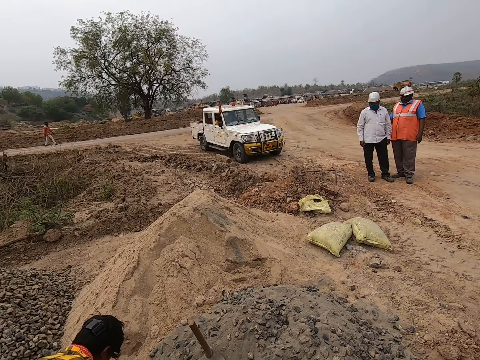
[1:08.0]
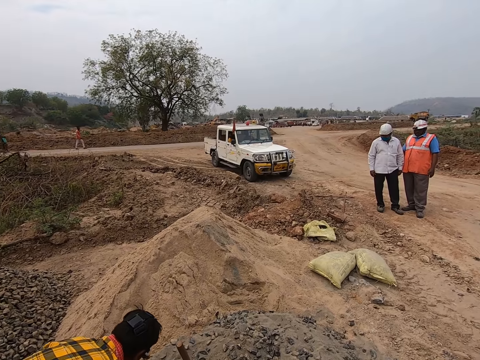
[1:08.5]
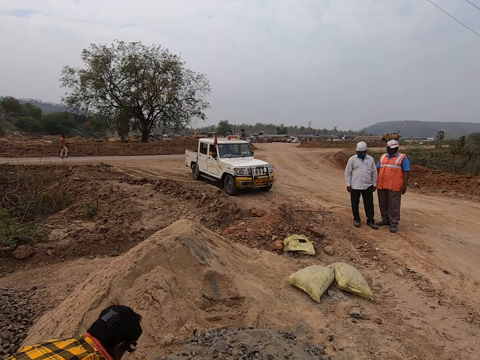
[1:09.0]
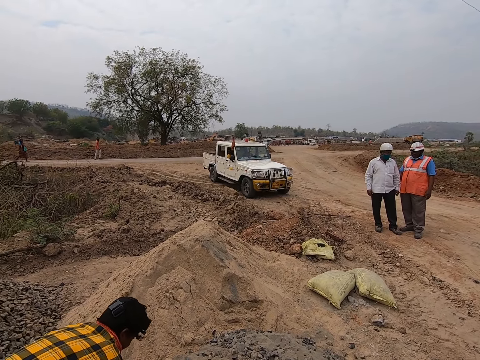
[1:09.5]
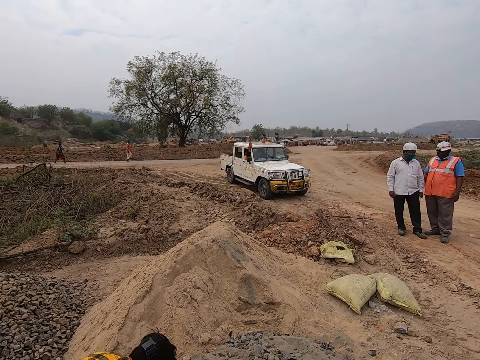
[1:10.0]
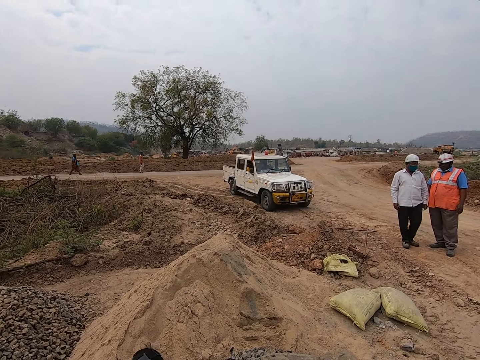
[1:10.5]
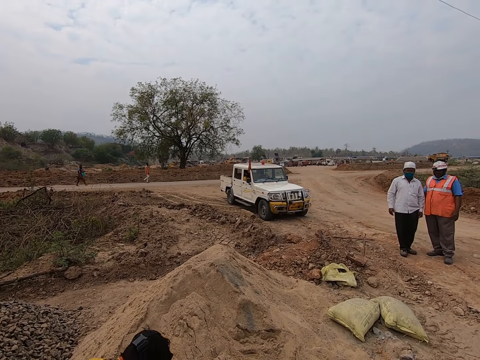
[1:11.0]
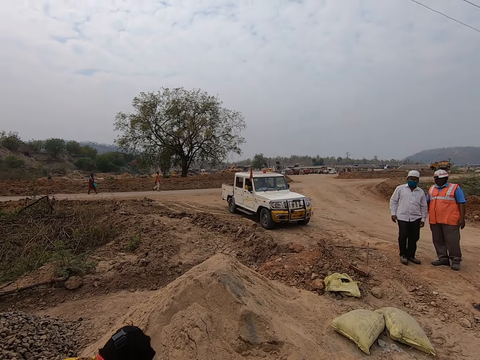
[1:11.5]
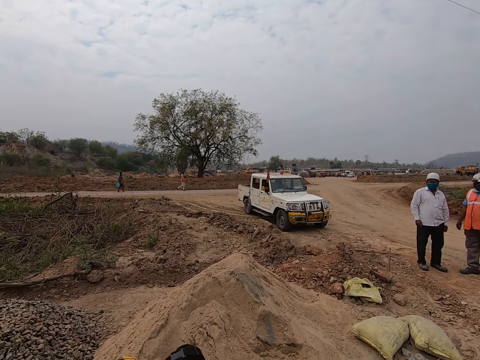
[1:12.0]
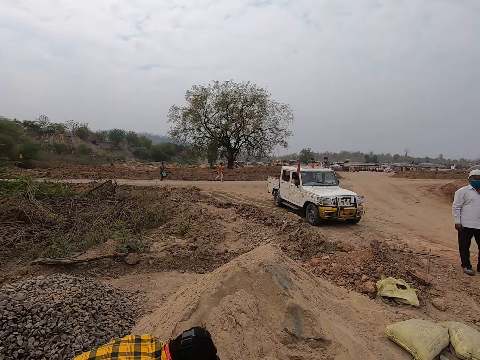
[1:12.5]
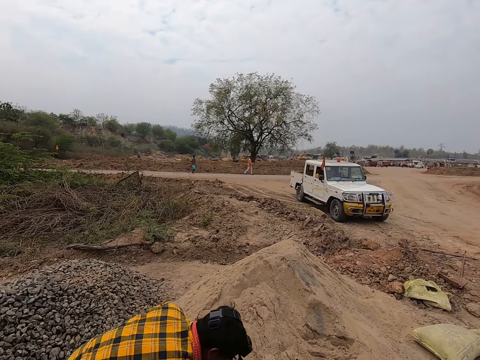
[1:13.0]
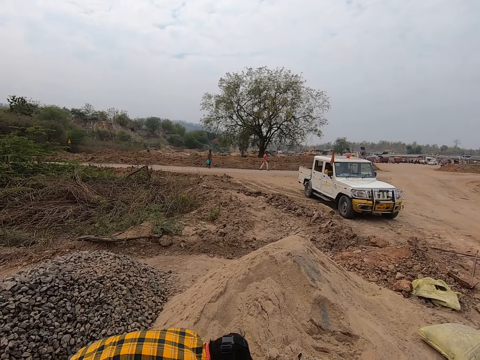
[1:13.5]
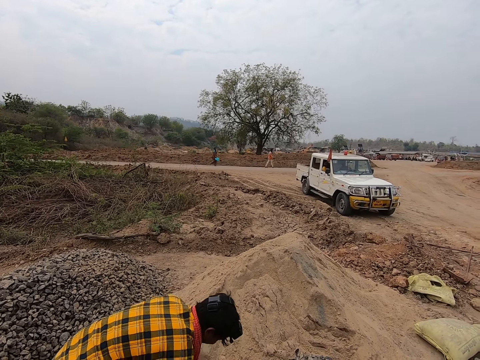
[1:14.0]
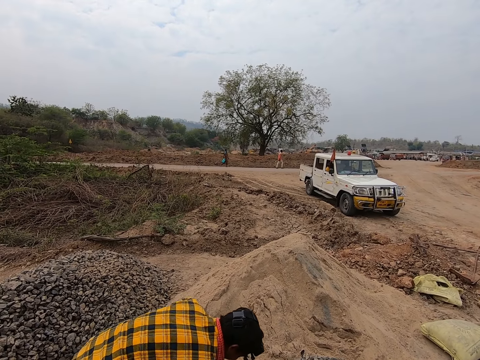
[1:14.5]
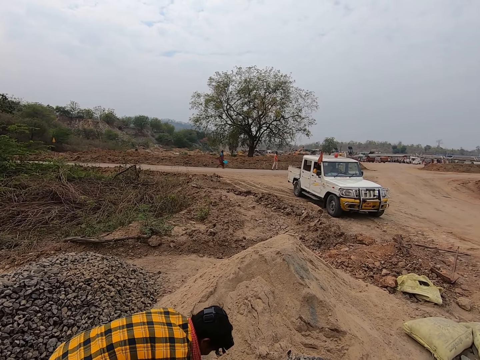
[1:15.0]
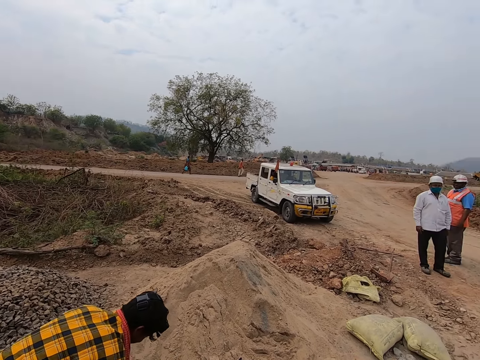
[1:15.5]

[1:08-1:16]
The camera wearer looks around.

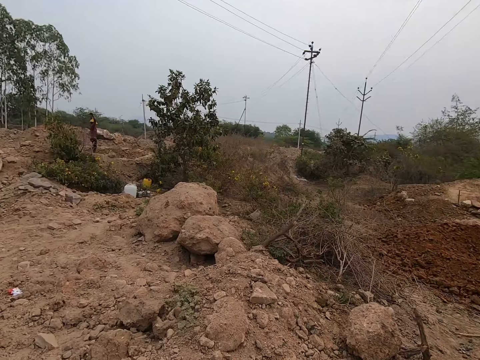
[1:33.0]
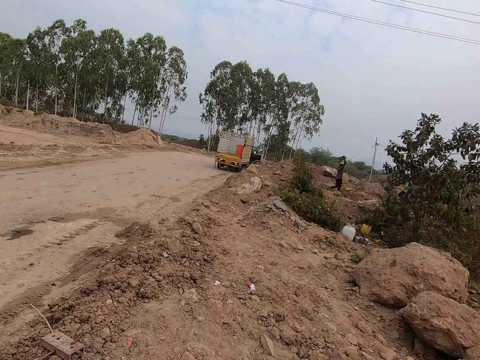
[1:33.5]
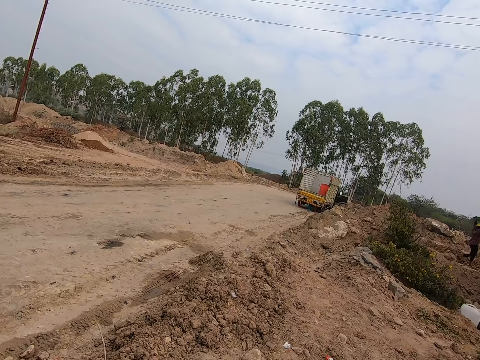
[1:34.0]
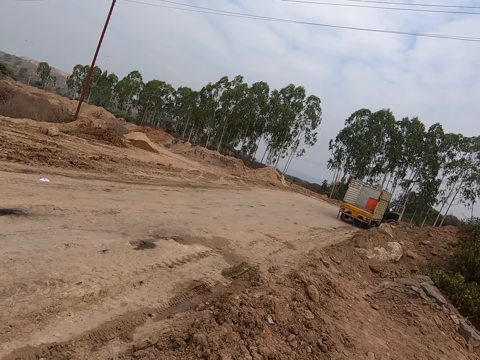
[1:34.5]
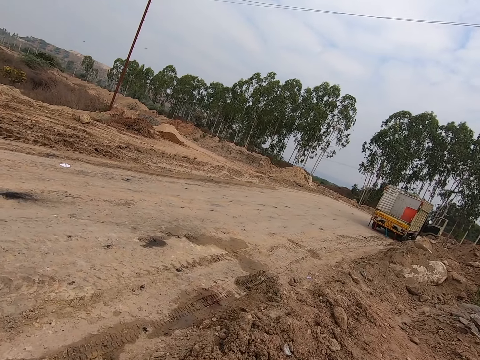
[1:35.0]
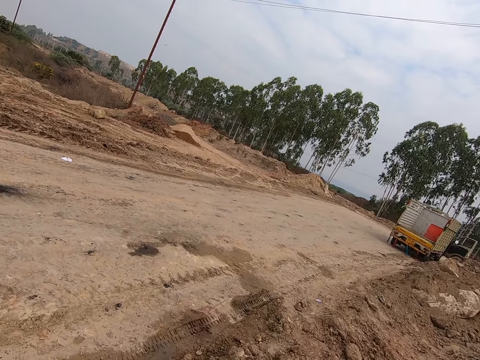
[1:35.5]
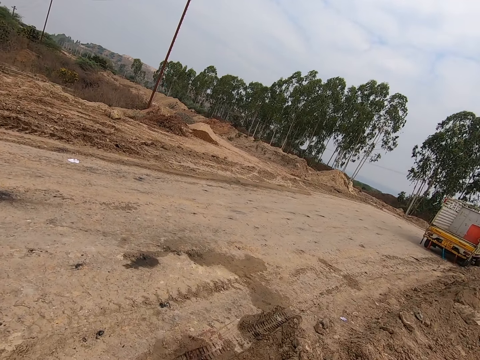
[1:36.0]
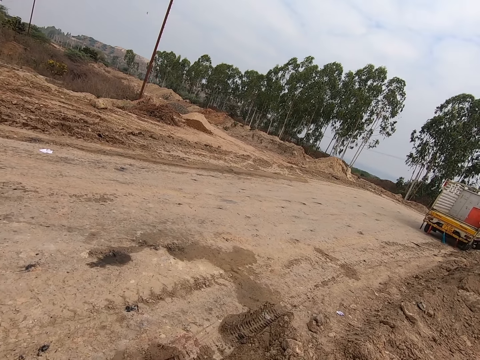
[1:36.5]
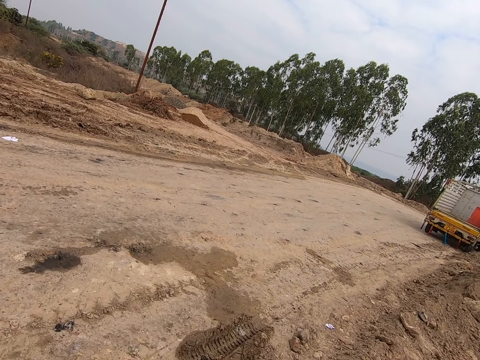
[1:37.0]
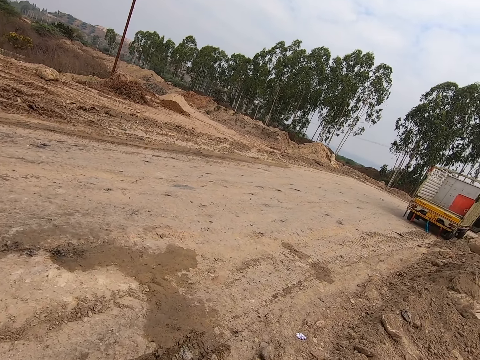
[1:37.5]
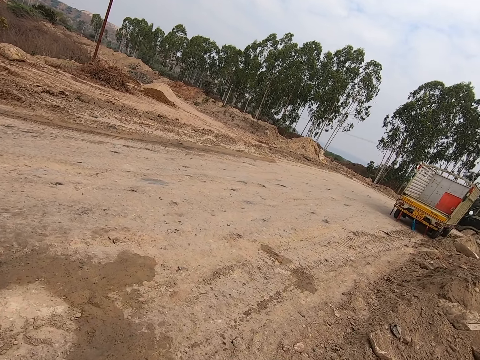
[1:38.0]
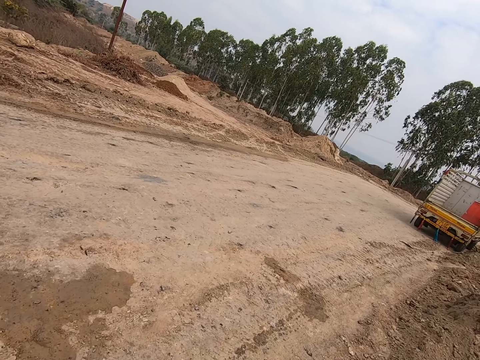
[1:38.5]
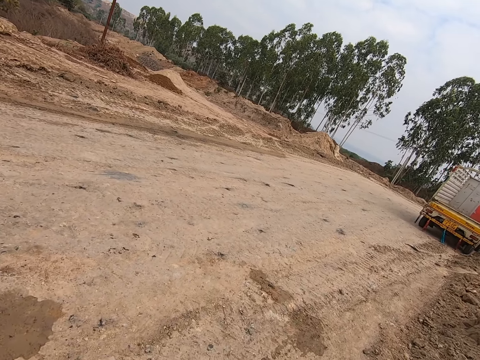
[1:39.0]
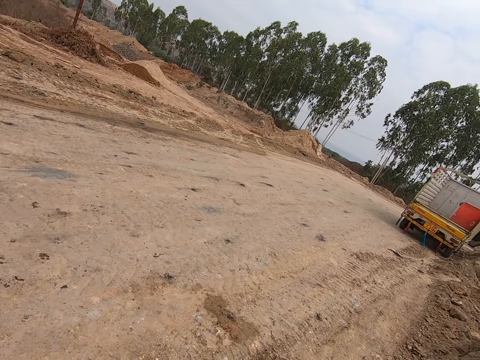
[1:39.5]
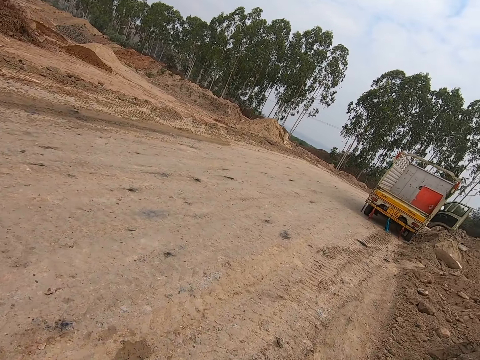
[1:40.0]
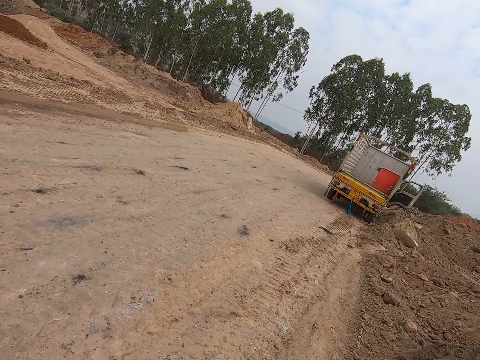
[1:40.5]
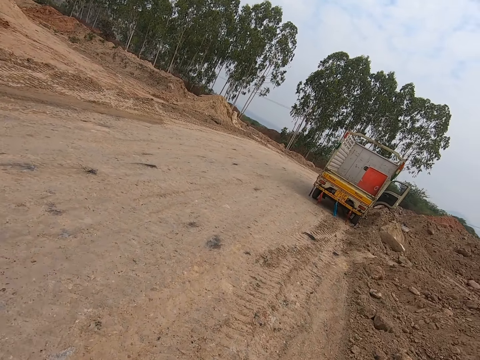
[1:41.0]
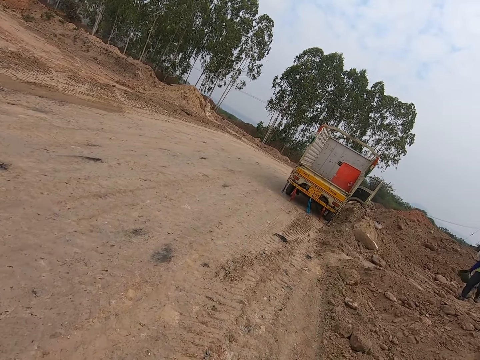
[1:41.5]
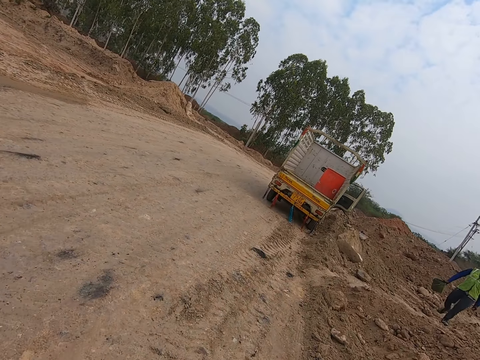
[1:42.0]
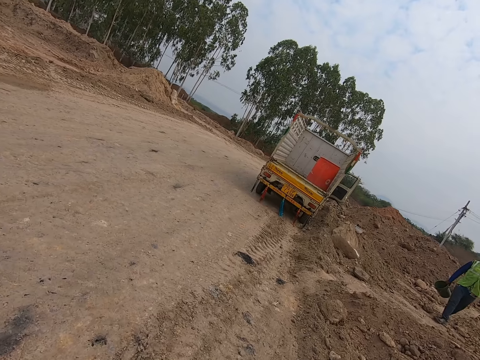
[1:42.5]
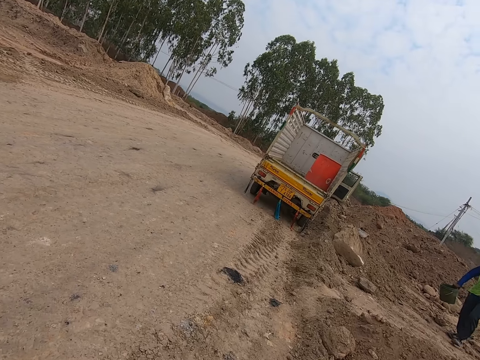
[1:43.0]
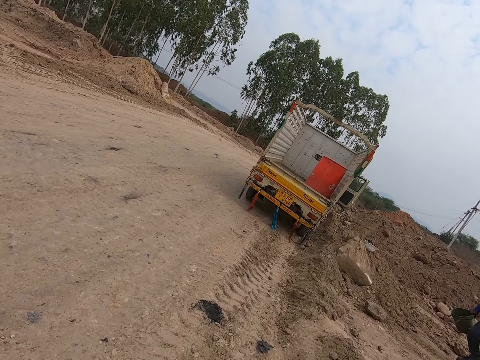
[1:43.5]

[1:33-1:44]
The camera wearer walks. They walk.

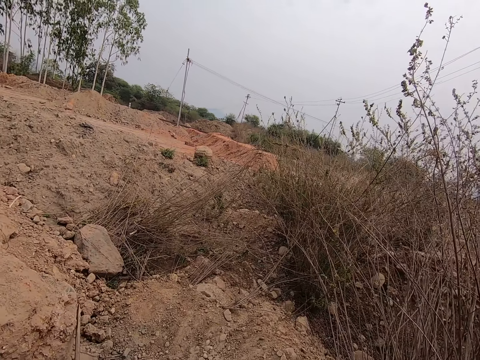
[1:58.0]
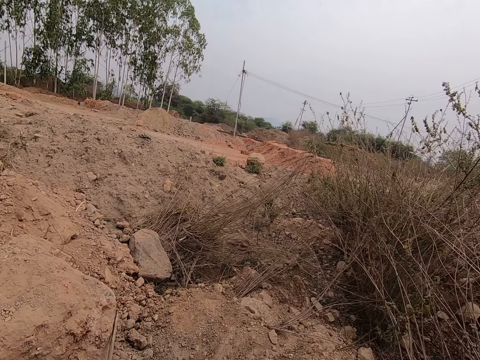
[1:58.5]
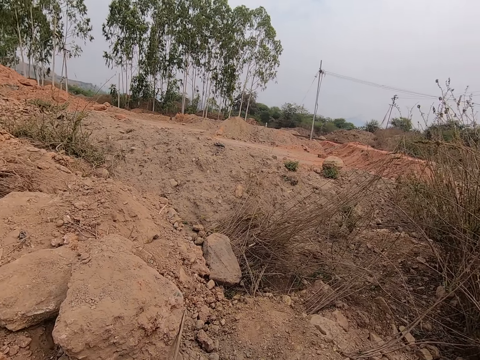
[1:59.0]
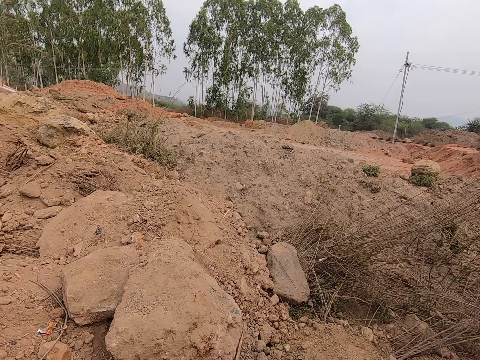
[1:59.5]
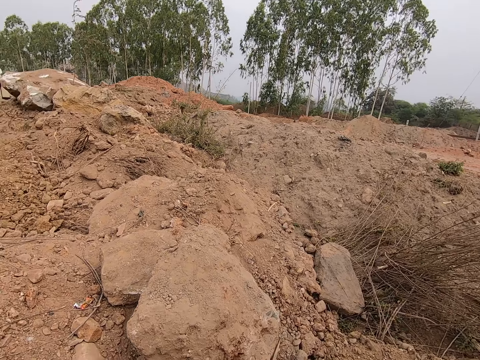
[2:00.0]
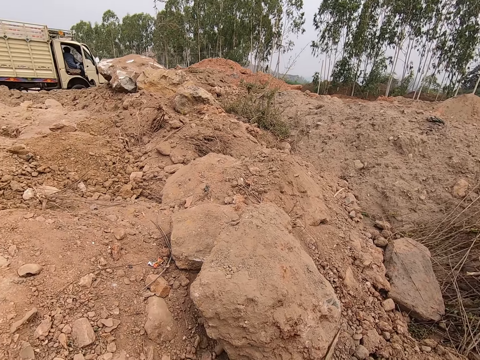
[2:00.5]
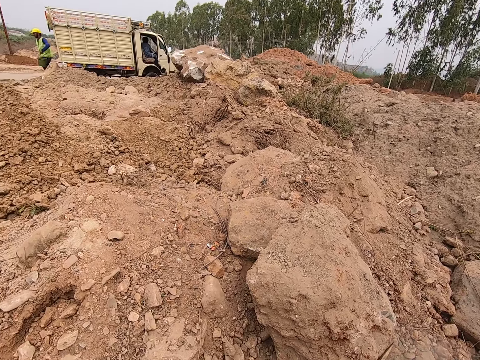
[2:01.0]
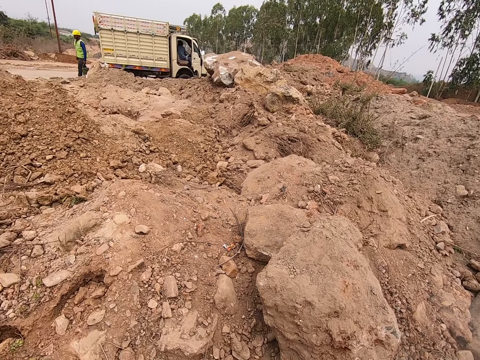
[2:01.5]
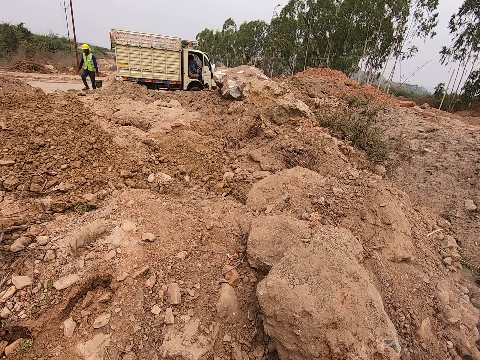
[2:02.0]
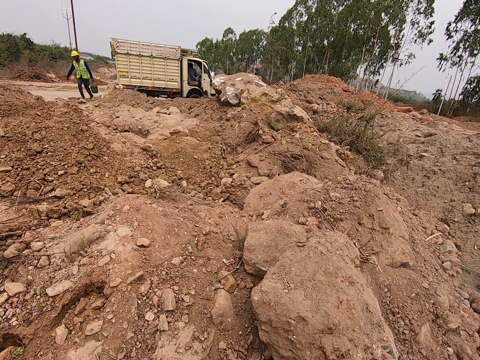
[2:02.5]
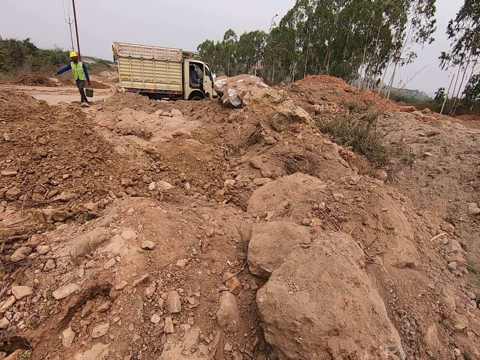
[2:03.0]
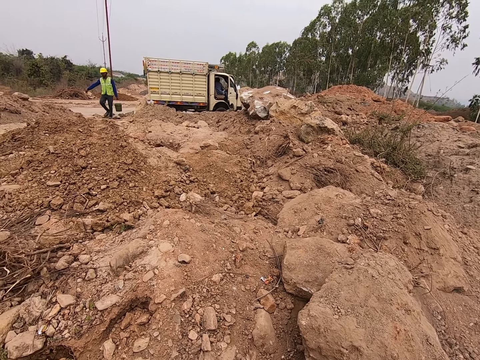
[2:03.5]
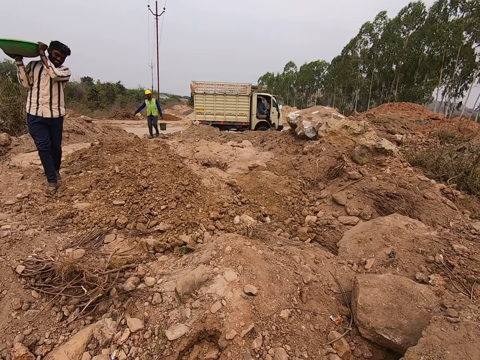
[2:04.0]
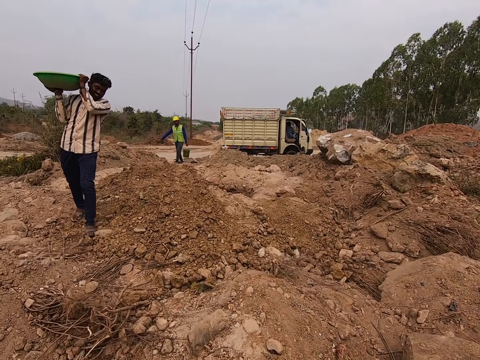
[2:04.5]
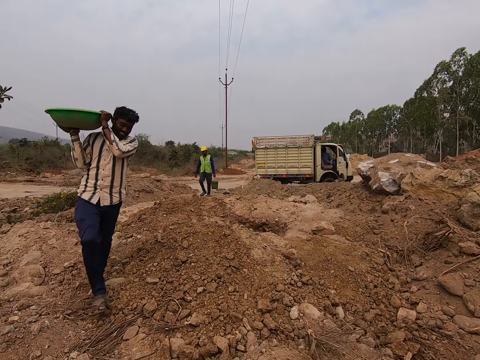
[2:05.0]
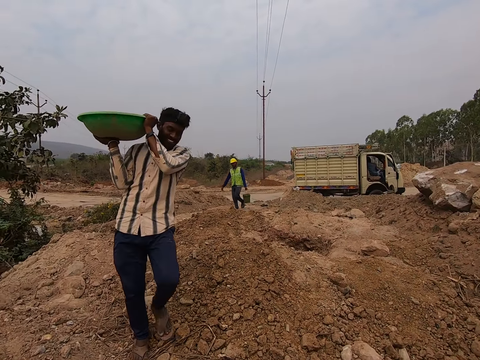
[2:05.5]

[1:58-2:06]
The camera wearer stands. They walk.
